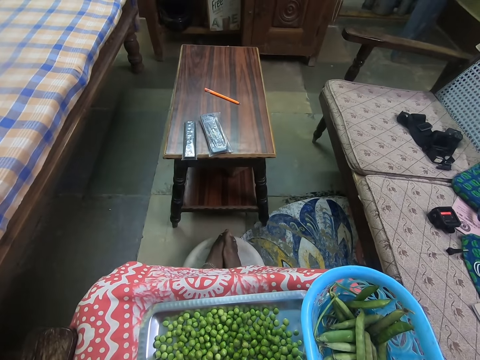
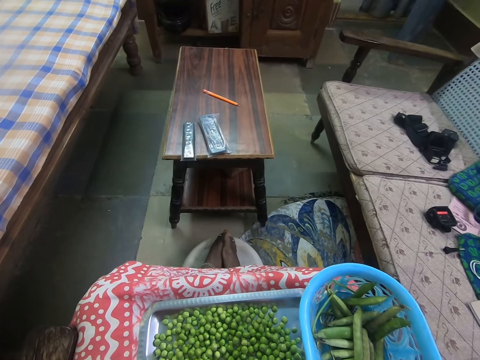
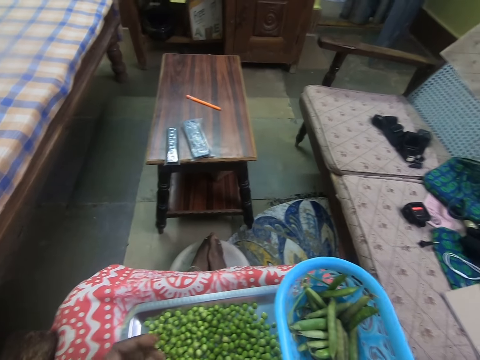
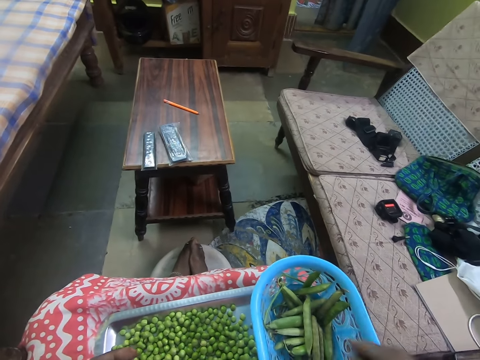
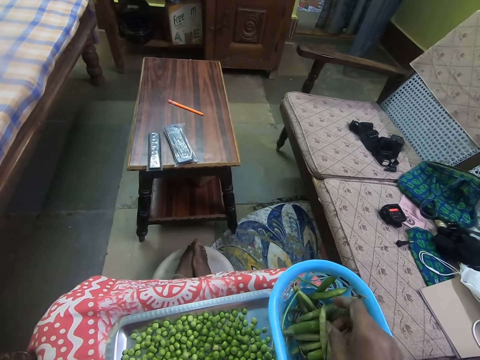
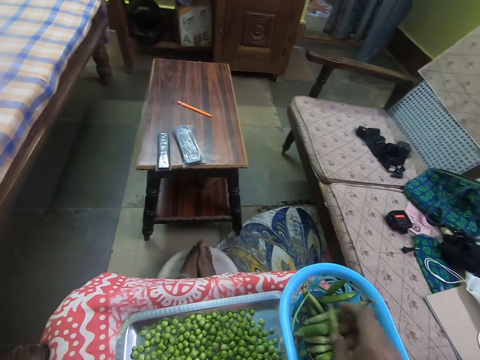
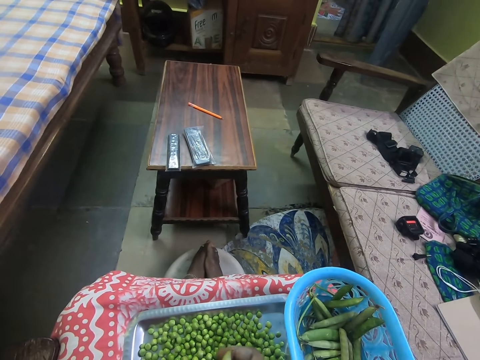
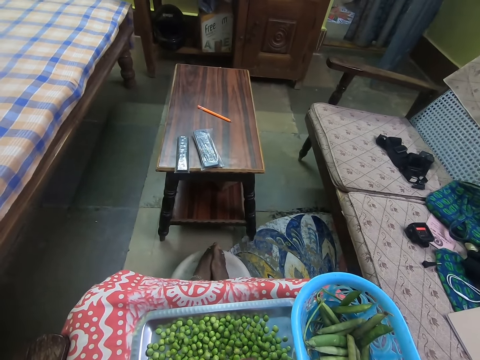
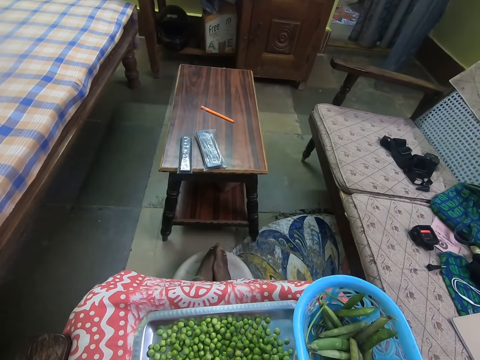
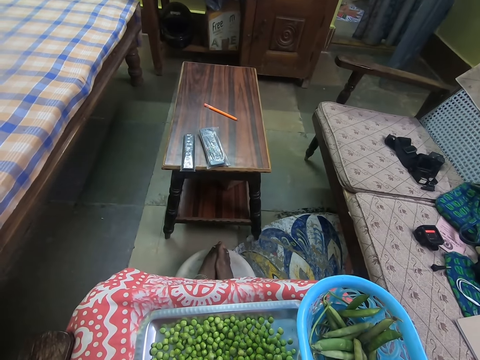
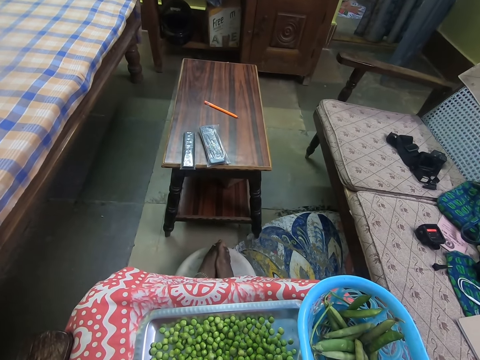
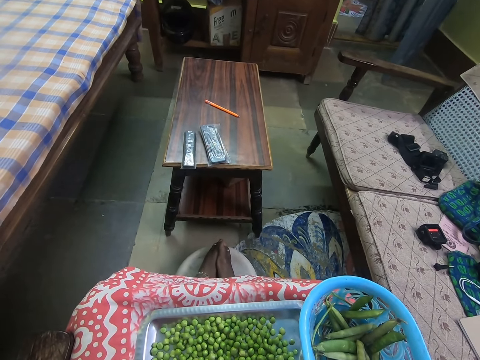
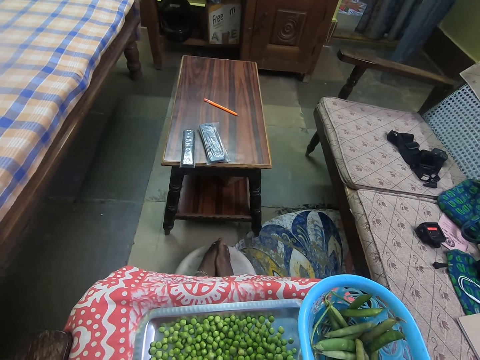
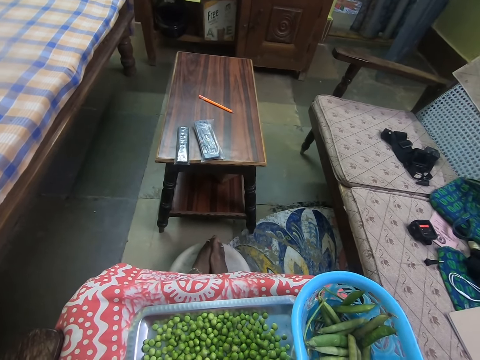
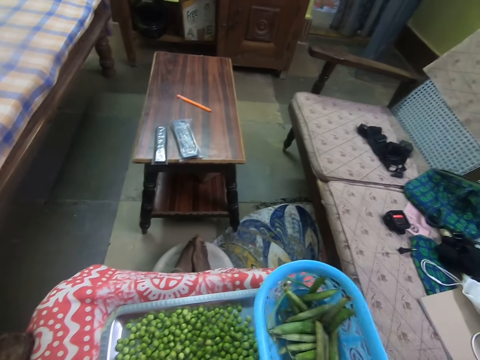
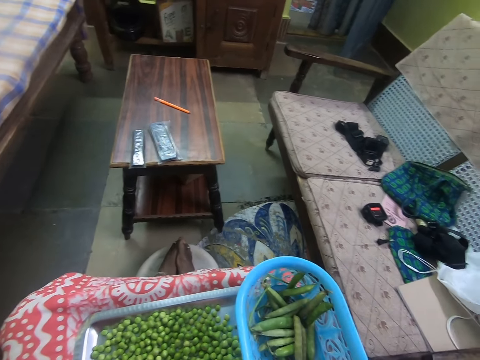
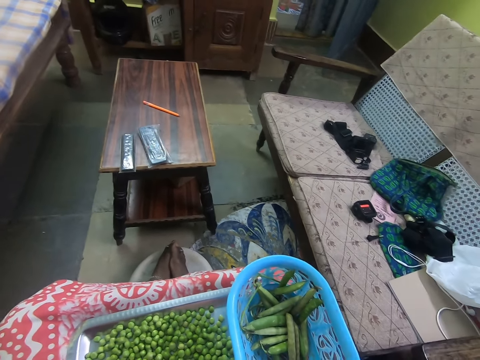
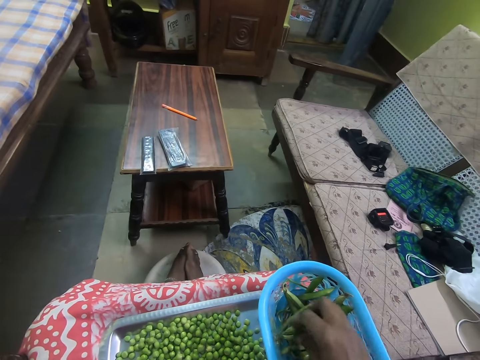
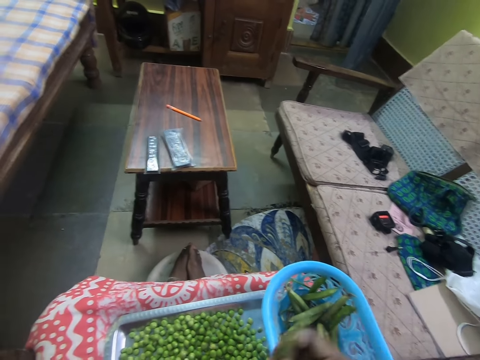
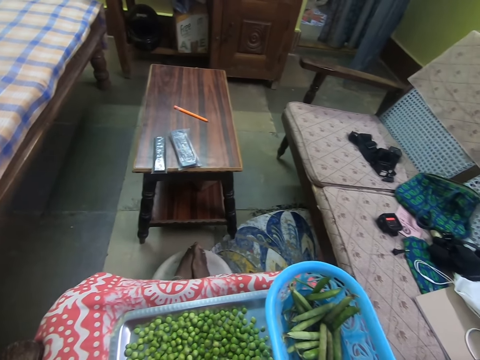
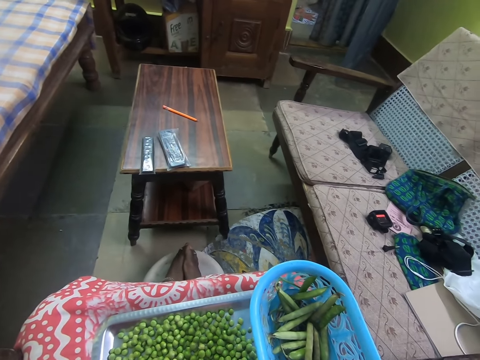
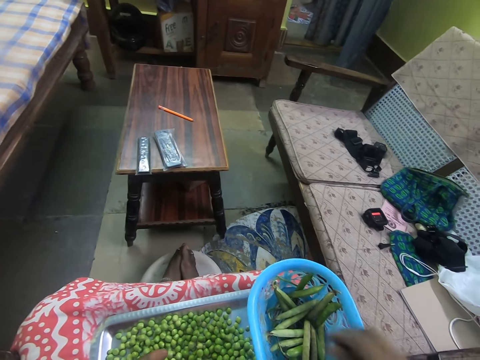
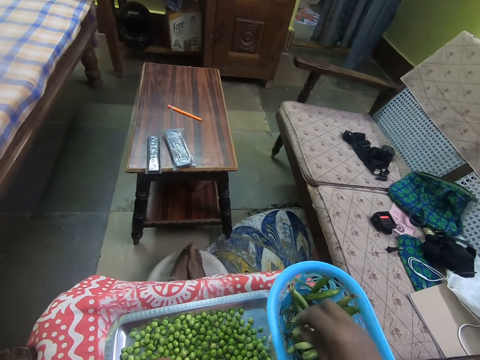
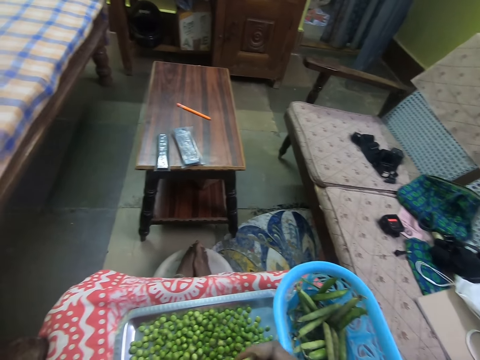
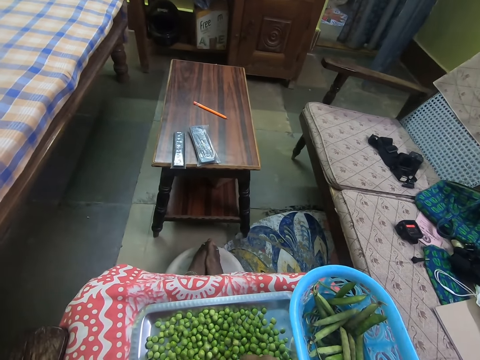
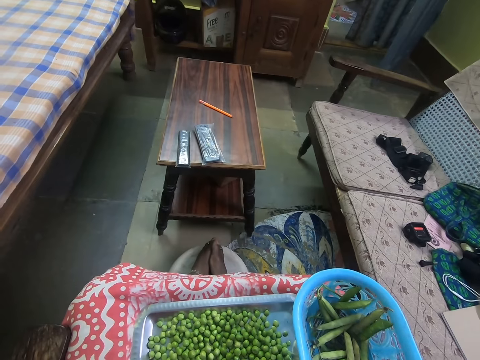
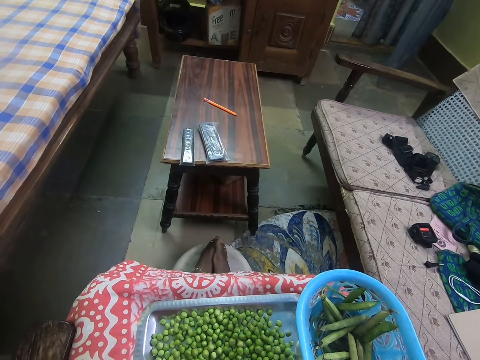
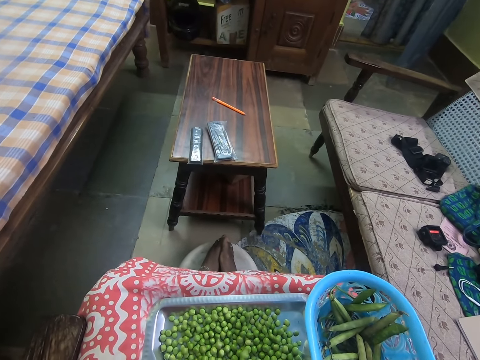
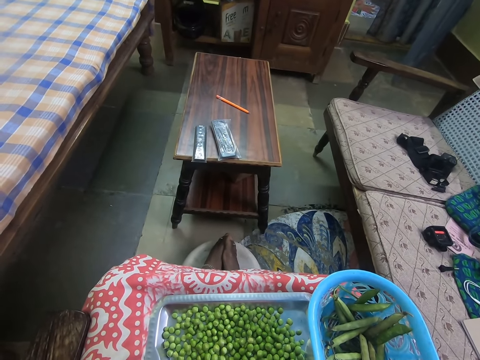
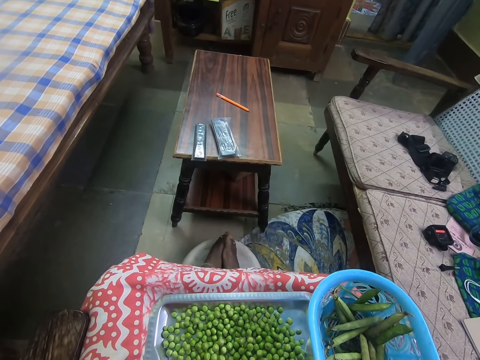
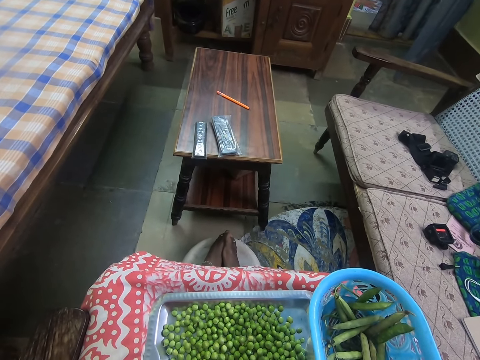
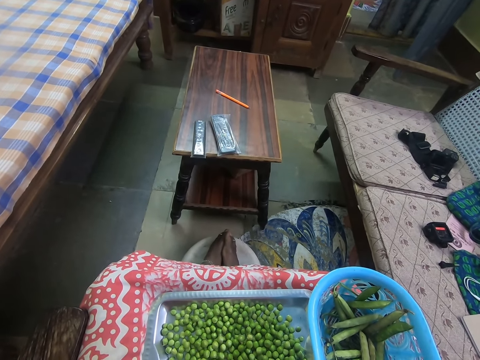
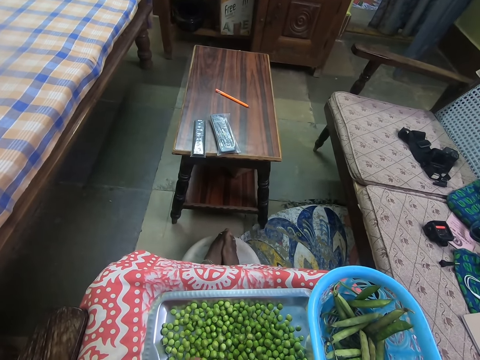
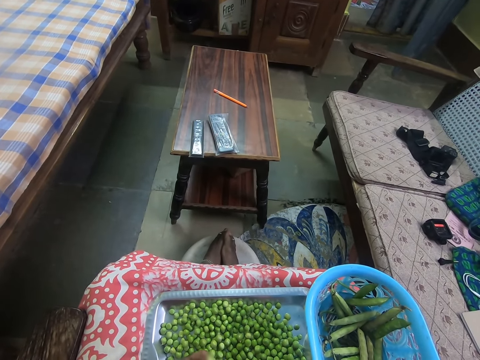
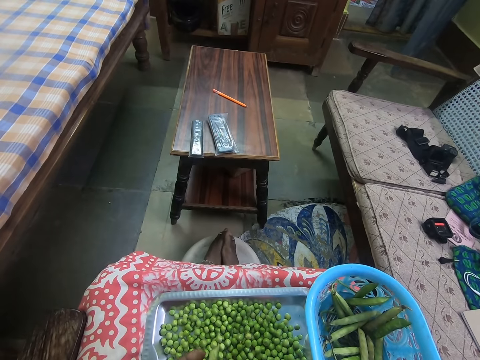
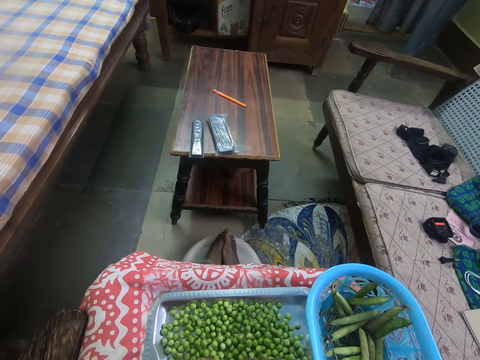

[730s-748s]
The camera wearer picks a pod of peas. They peel the pod of peas. They remove the peas from the pod. They throw away the pod. They pick a pod of peas. They pick a pod of peas again. They peel the pod of peas. They remove the peas from the pod.

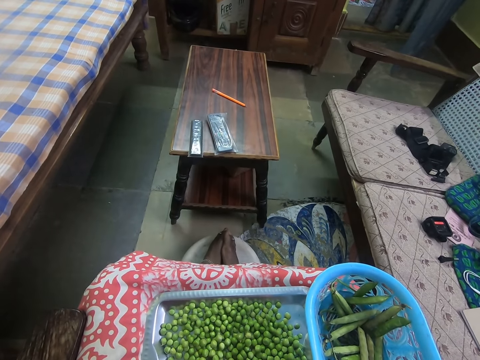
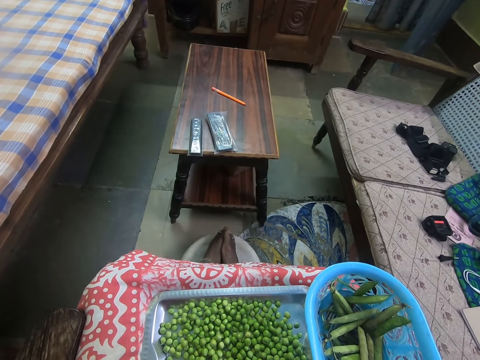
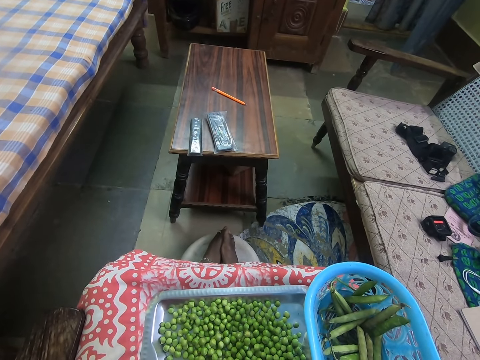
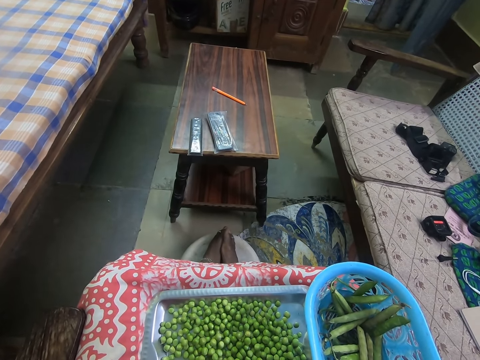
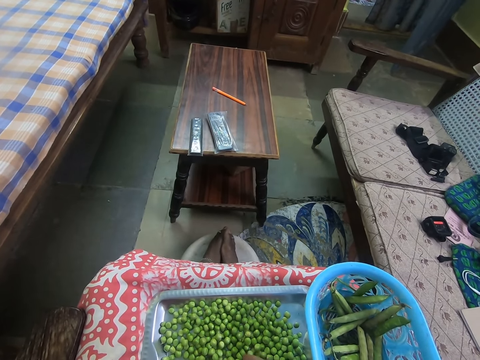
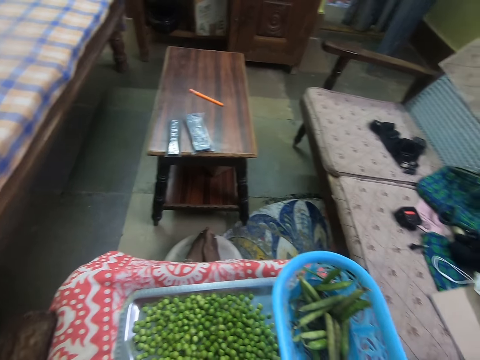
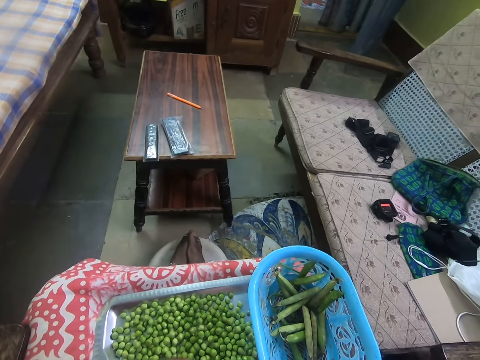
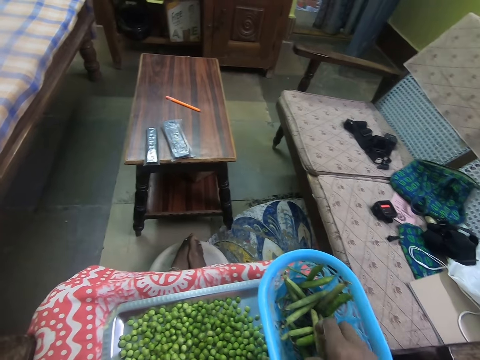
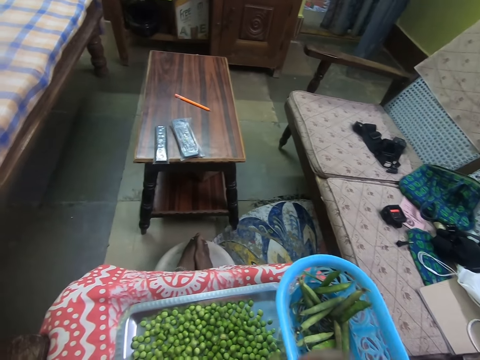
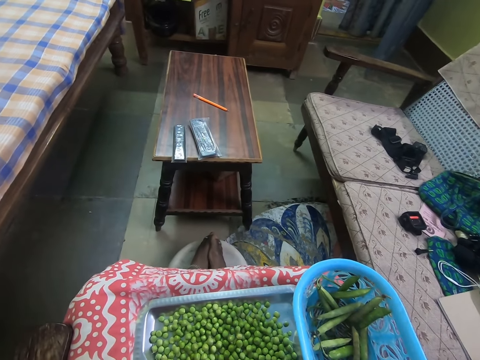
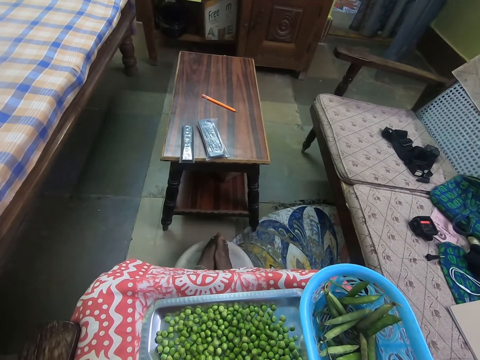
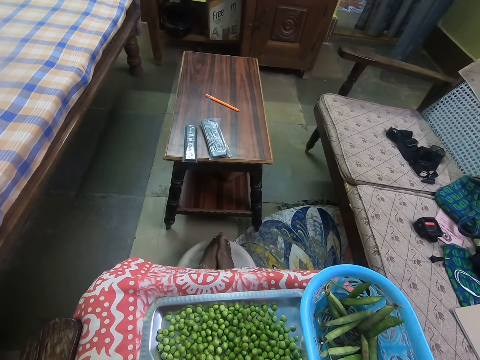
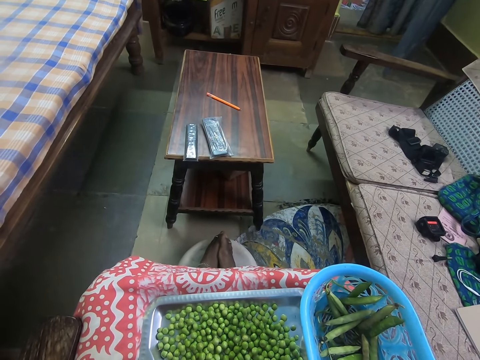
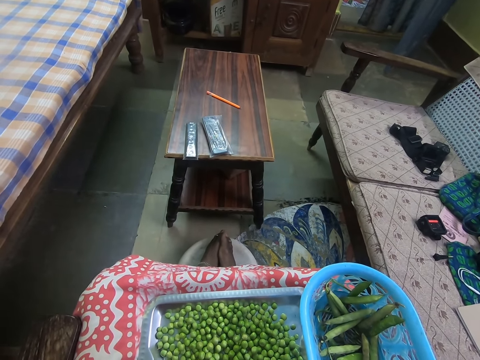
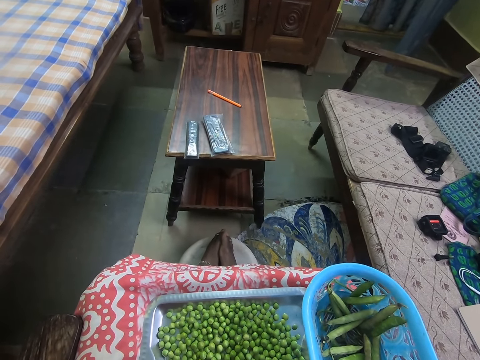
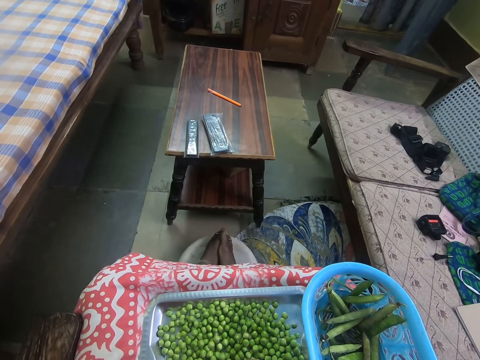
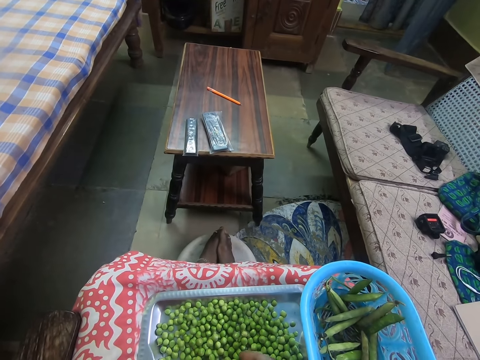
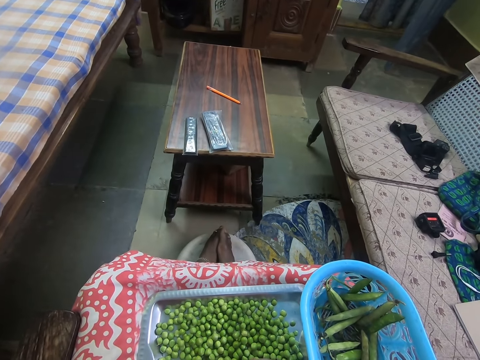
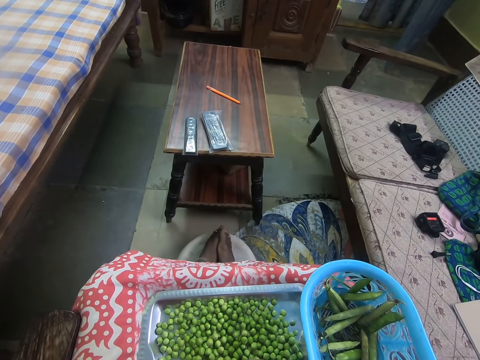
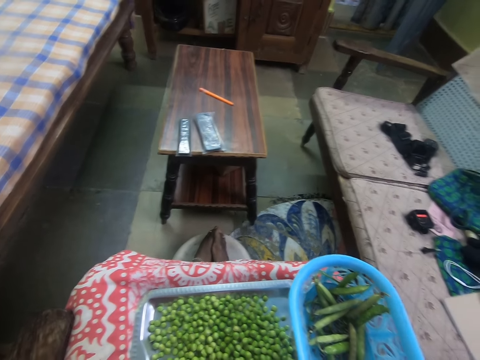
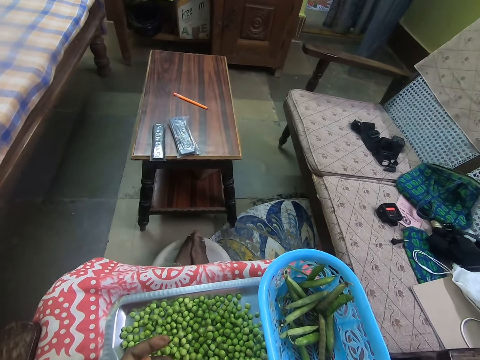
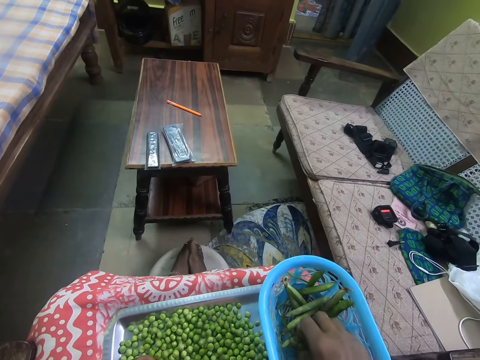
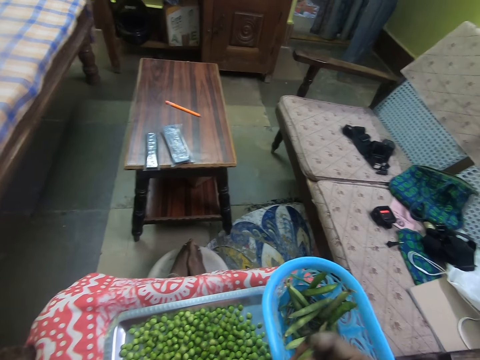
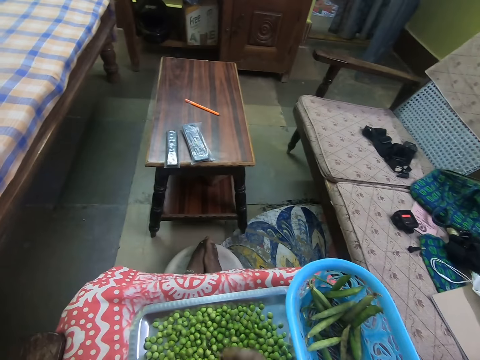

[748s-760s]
The camera wearer throws away the pod. They pick a pod of peas. They peel the pod of peas. They remove the peas from the pod. They throw away the pod. They pick a pod of peas.
